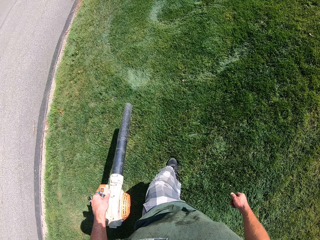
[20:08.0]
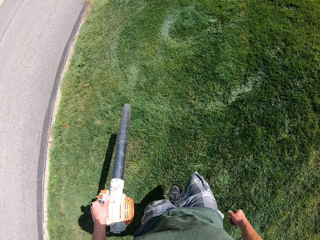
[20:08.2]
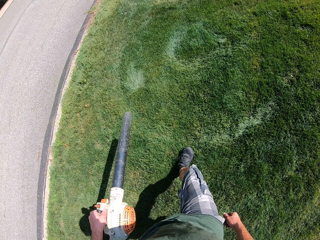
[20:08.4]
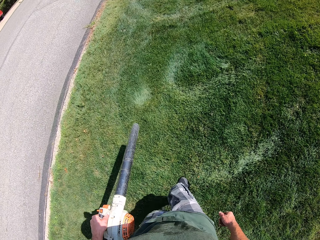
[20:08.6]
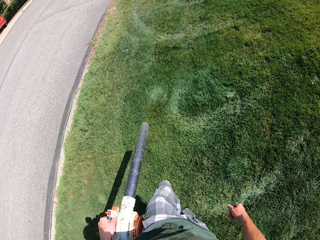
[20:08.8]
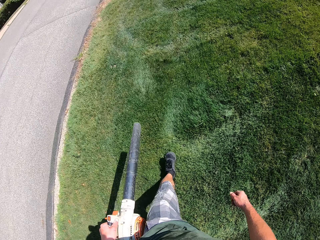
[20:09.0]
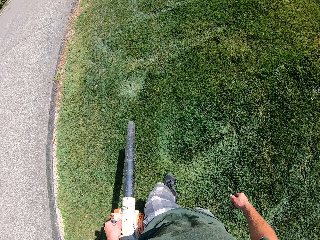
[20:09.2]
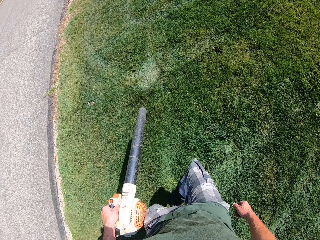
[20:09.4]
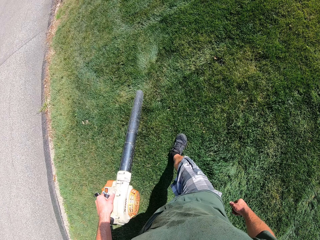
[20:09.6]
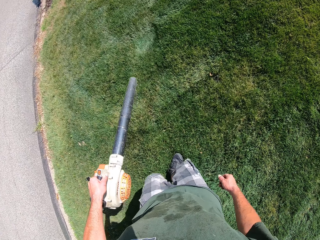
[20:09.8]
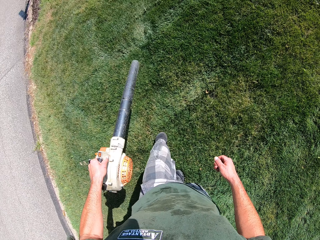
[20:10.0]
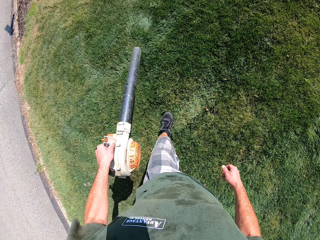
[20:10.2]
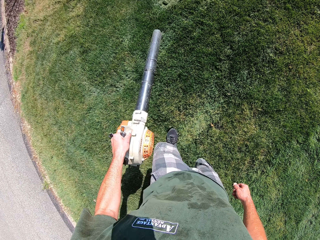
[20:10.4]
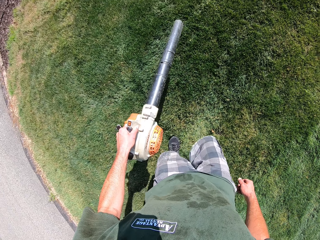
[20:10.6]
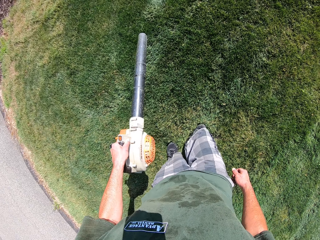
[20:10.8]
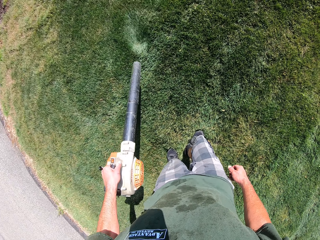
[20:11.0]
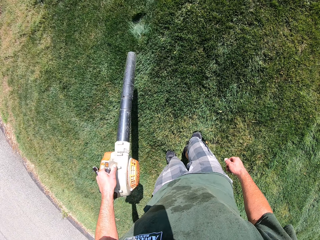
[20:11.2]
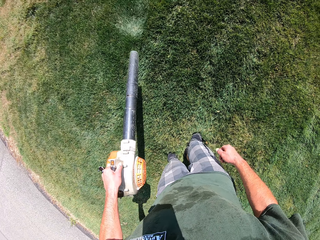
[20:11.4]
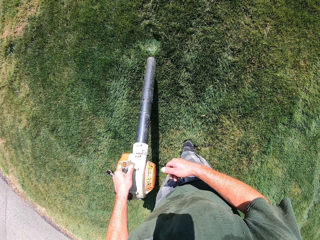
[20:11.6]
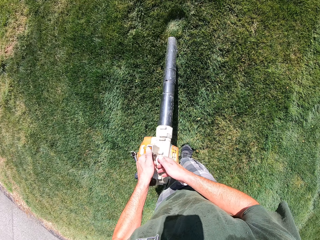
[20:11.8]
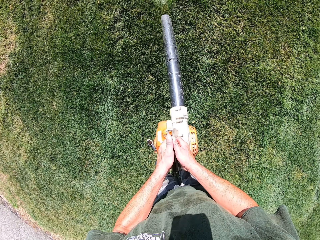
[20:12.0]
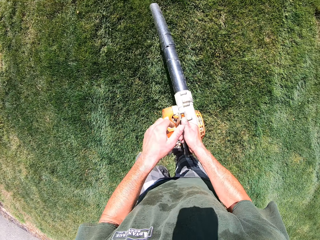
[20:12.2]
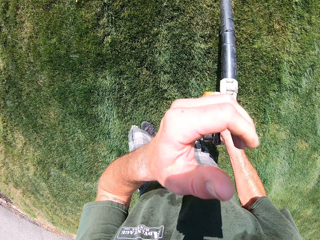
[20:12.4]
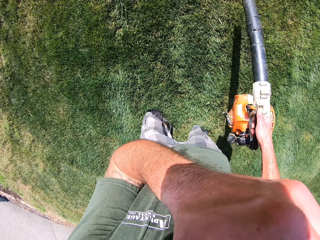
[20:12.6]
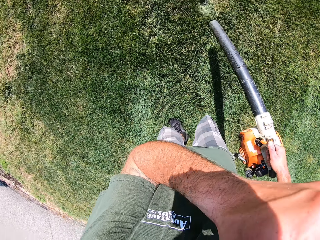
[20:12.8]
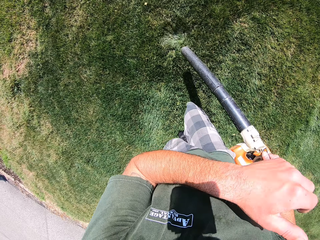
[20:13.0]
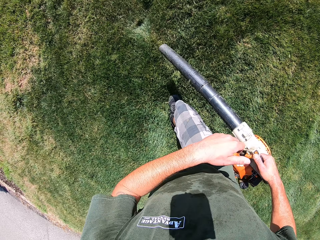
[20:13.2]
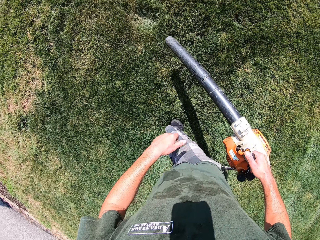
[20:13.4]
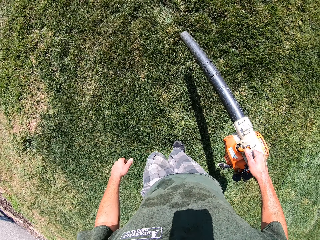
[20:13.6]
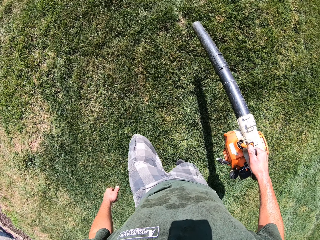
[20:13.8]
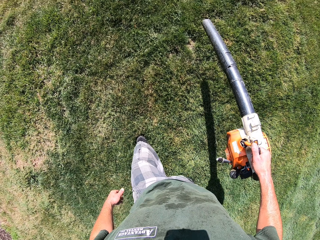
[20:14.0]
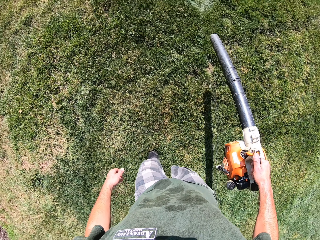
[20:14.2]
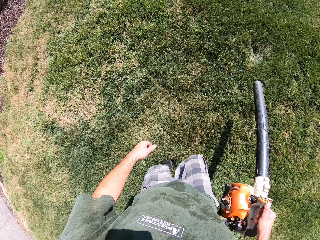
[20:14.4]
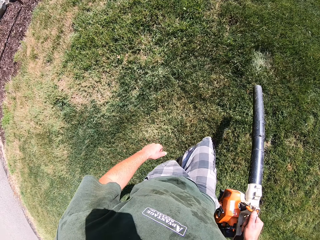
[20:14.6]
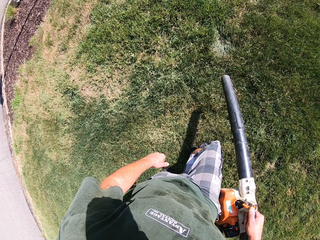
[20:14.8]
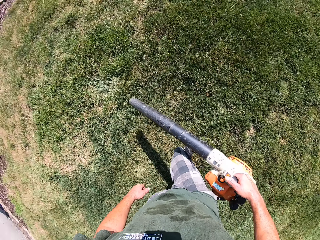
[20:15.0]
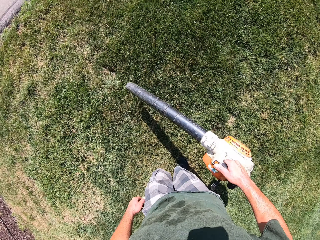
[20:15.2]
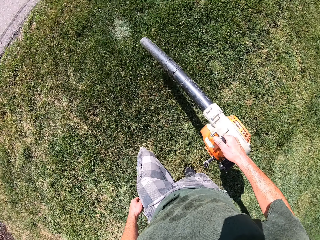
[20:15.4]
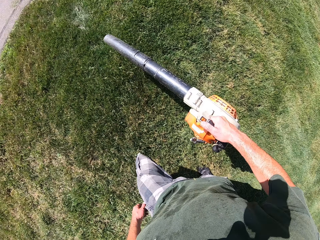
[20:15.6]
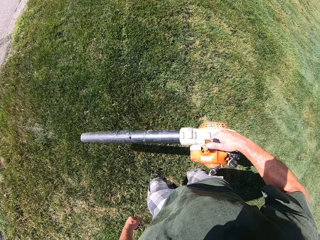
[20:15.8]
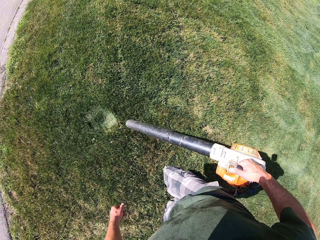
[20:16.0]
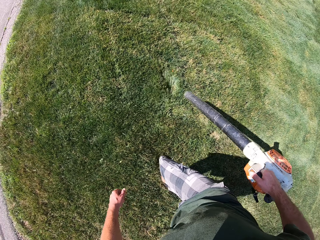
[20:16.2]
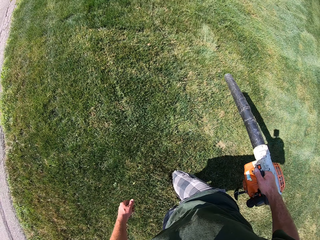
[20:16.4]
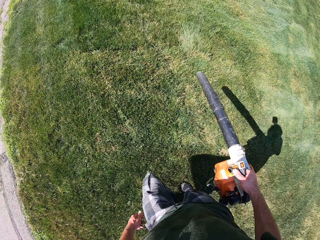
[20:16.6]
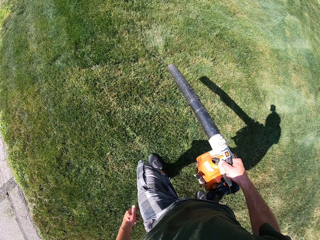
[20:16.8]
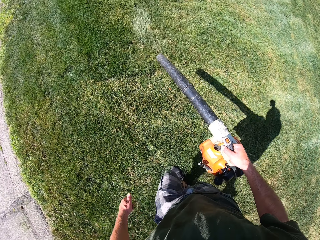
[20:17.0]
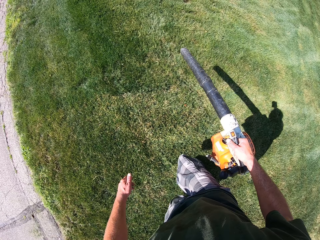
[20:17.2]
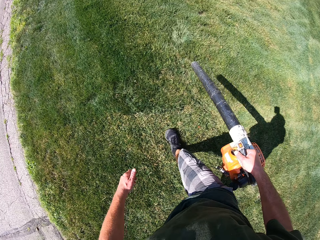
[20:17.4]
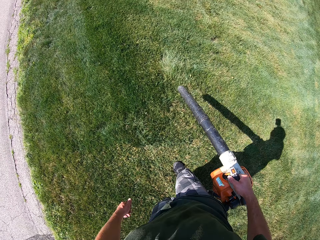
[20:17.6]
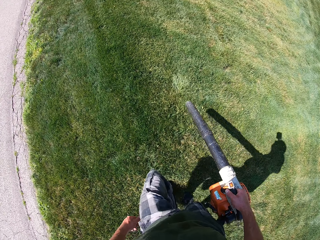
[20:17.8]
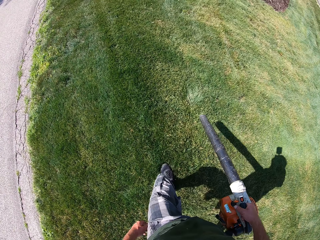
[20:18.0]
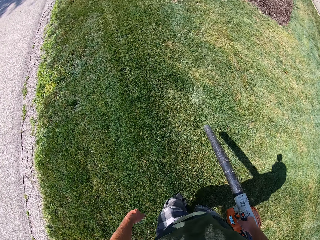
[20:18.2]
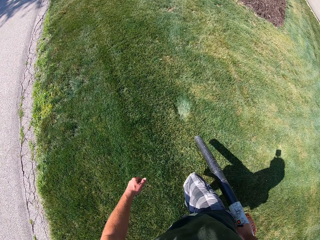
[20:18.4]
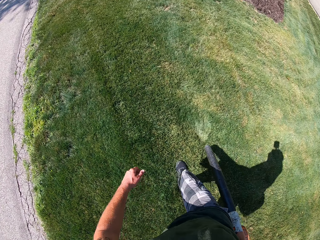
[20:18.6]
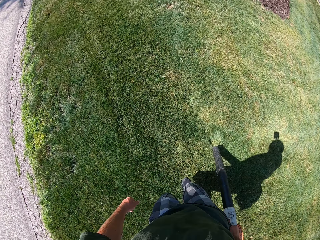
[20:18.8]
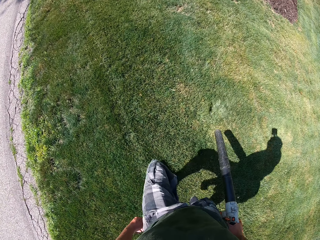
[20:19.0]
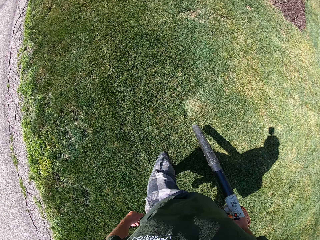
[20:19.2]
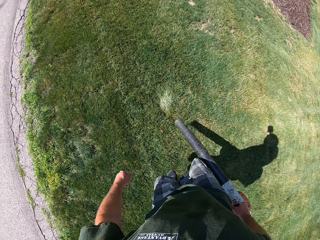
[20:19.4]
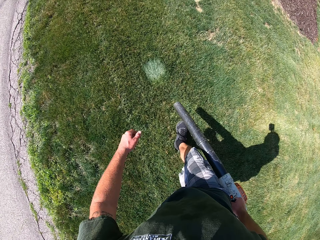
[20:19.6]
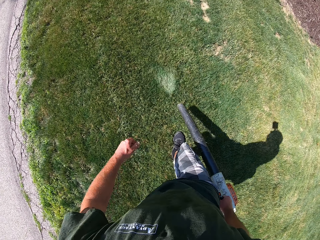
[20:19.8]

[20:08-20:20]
The camera wearer passes the lawn blower from his left hand to his right hand. He holds the leaf blower with his right hand and touches his face with his left hand.

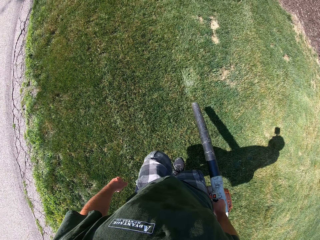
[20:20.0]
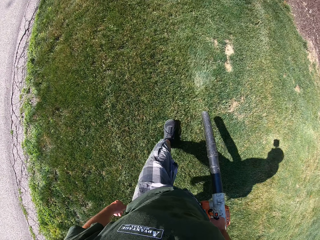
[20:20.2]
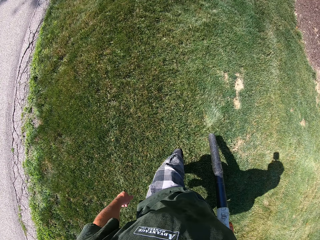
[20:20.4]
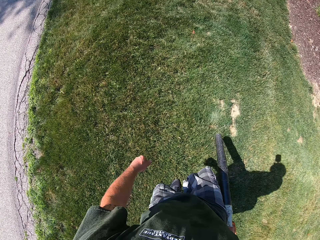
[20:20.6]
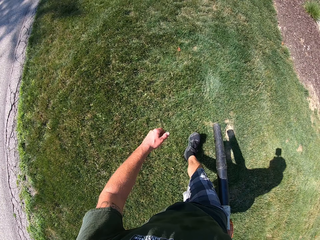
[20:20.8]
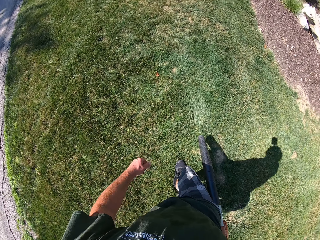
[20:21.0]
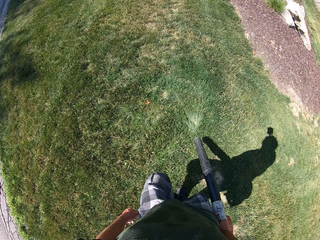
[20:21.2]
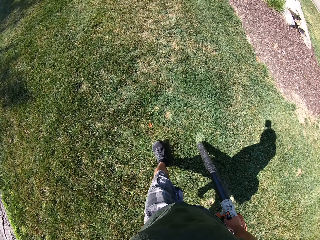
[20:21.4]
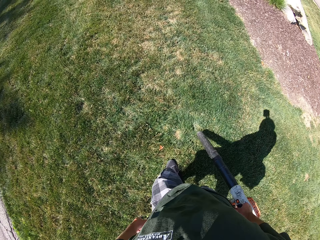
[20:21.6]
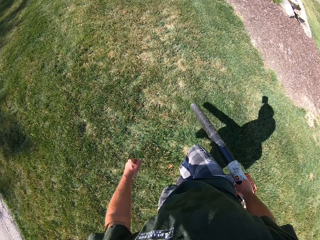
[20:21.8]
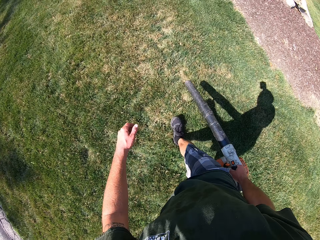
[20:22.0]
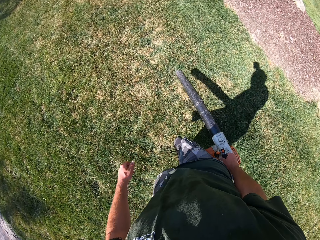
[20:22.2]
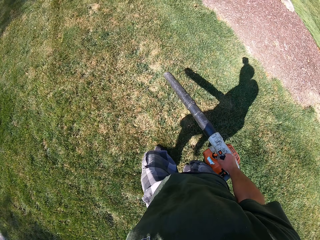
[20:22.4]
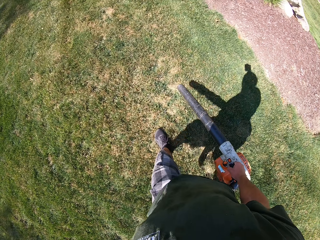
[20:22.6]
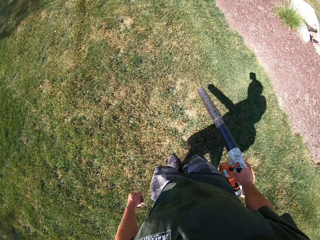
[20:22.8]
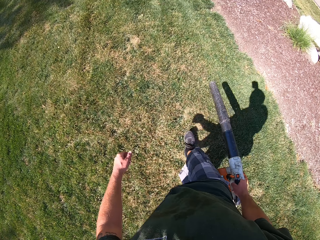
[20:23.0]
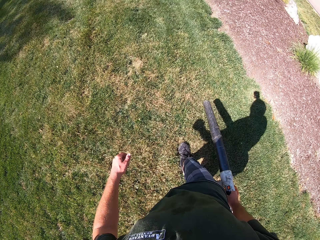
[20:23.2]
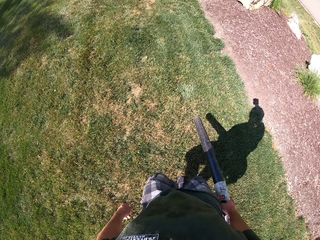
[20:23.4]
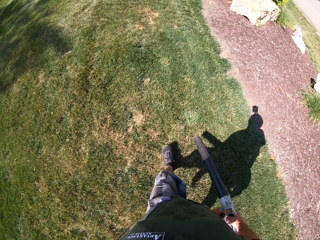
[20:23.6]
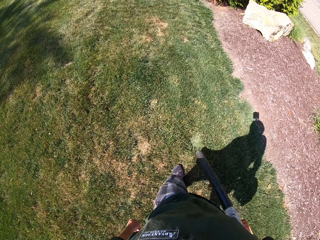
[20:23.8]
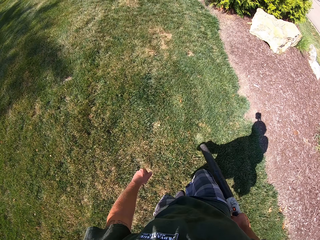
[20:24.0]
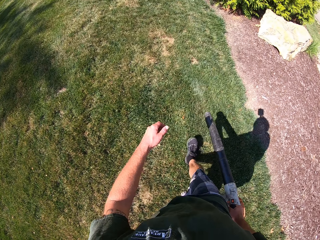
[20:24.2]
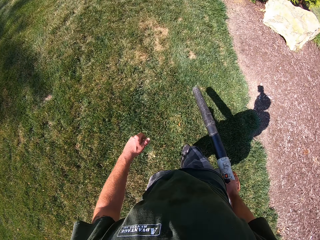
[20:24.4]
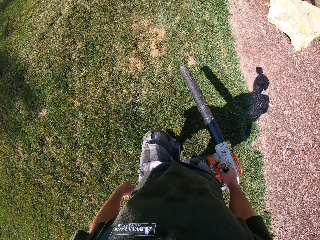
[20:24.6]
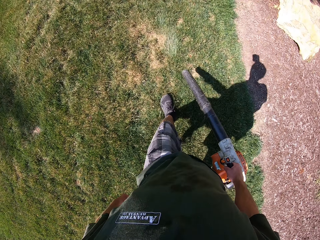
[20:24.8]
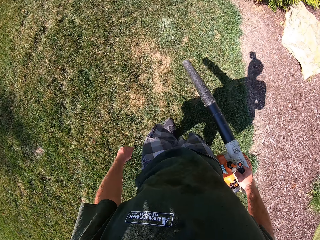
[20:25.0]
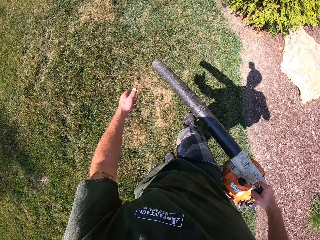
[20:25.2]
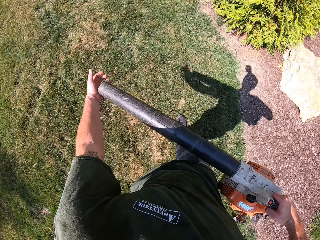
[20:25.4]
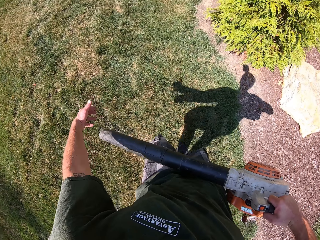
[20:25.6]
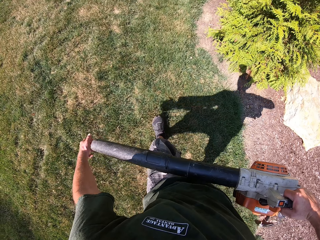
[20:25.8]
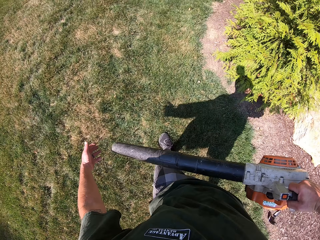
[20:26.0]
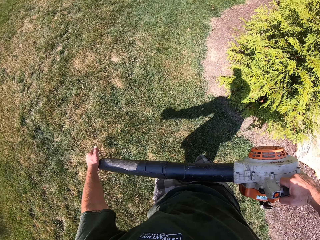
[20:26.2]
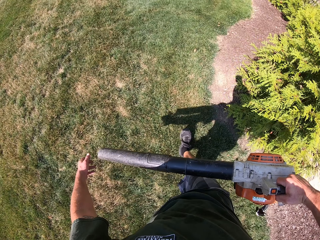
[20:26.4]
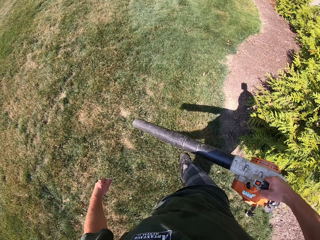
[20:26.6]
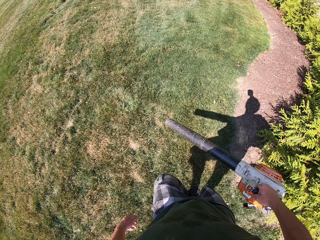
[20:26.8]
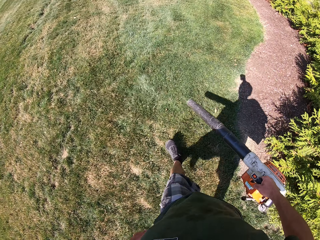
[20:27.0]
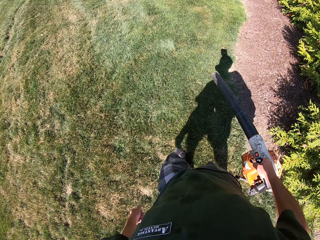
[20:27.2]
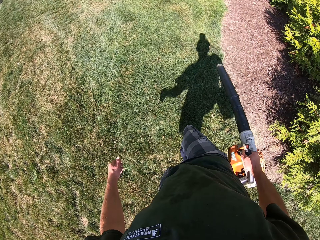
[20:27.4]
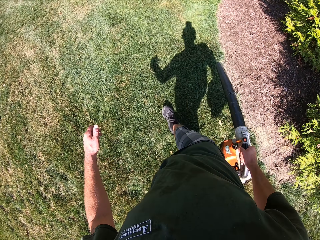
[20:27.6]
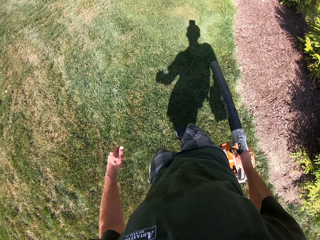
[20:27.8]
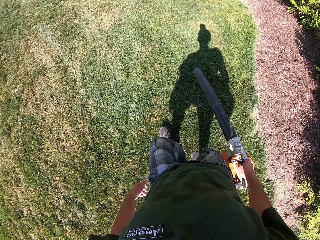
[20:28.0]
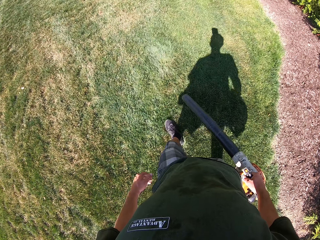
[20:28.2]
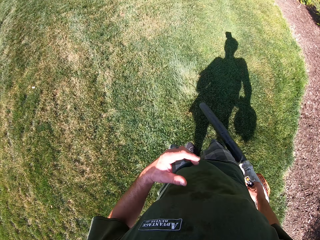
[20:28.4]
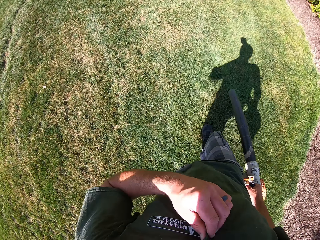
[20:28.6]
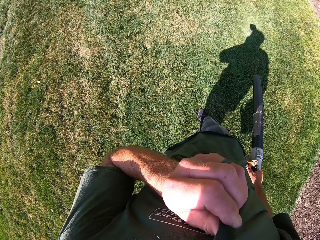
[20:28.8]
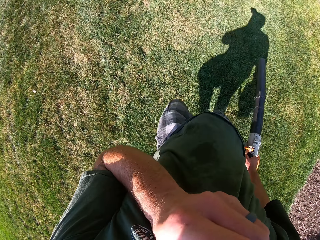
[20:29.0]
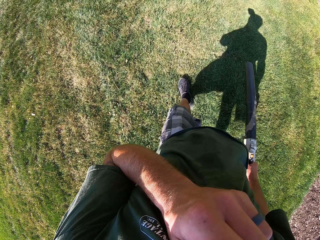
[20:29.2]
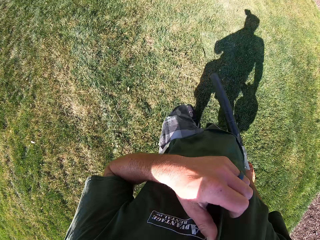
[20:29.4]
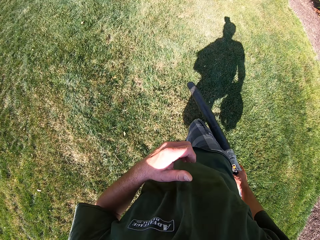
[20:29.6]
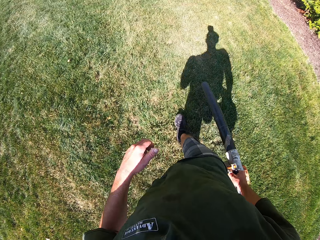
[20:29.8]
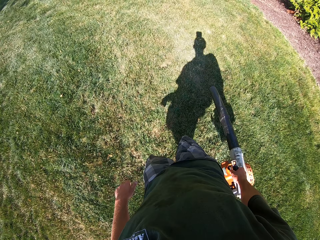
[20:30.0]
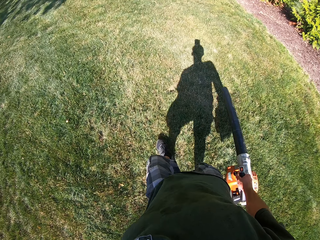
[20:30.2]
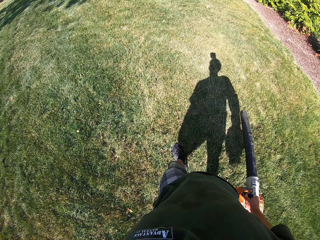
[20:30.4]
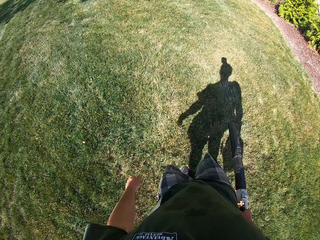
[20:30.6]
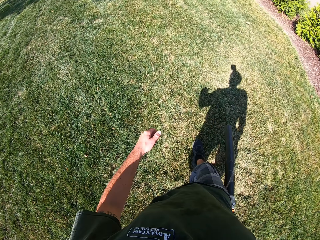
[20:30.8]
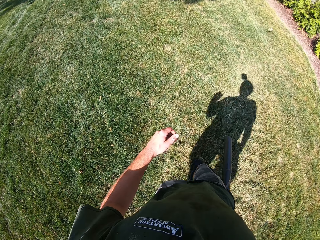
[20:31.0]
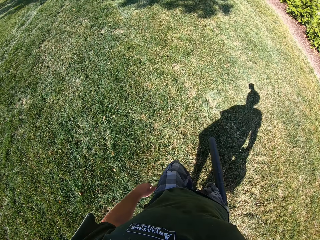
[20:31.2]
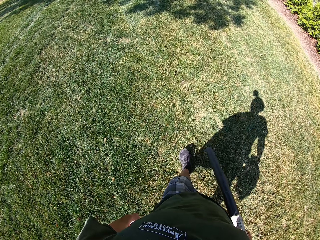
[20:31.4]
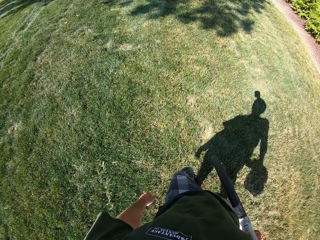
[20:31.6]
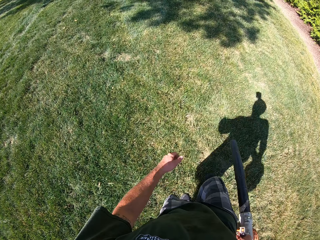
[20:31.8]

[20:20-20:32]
The camera wearer blows his left hand with the lawn blower. He blows the lawn with the lawn blower and wipes his face with his shirt.
